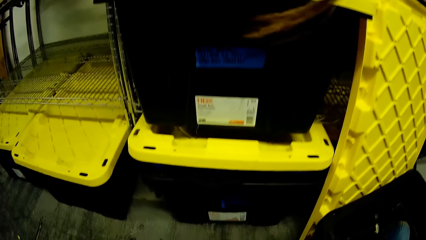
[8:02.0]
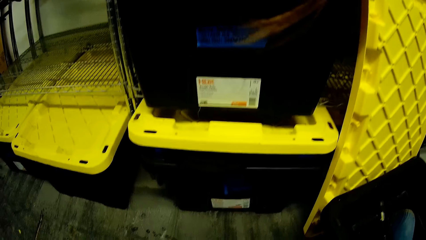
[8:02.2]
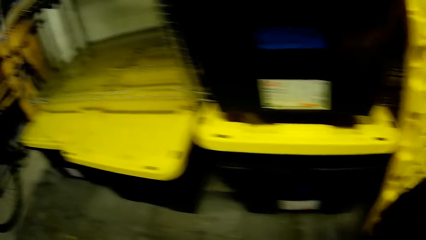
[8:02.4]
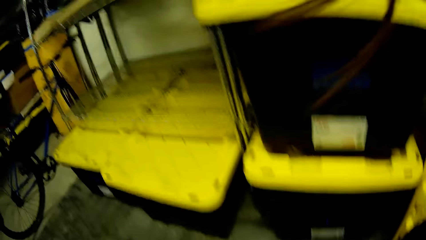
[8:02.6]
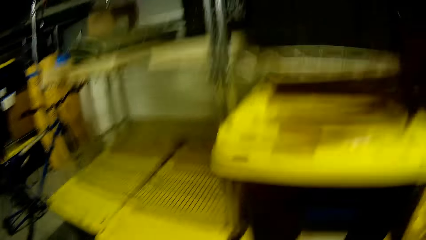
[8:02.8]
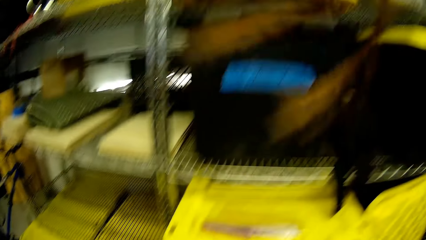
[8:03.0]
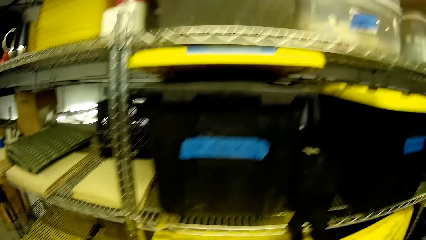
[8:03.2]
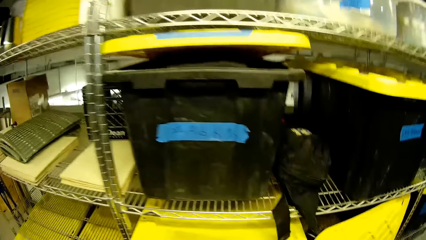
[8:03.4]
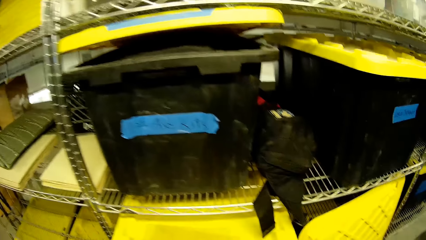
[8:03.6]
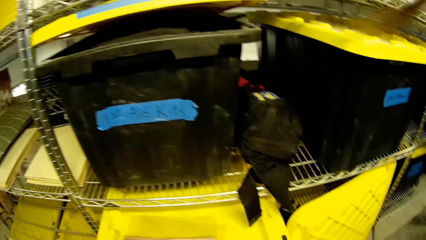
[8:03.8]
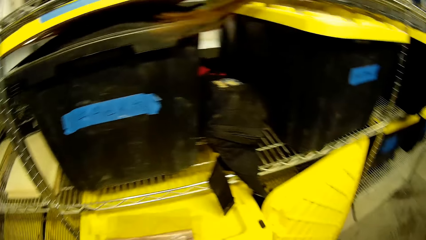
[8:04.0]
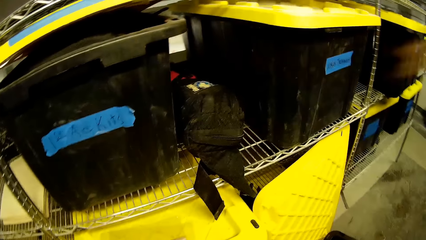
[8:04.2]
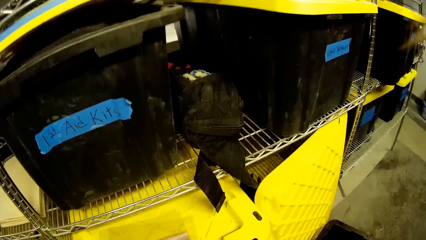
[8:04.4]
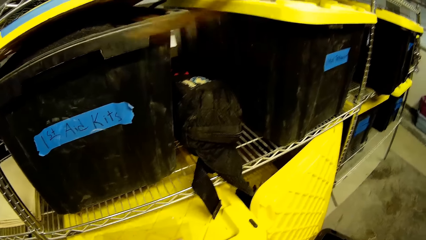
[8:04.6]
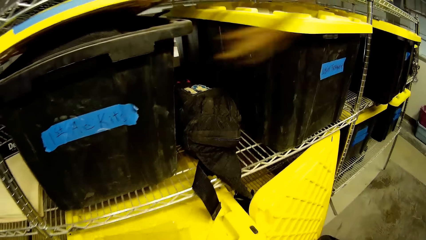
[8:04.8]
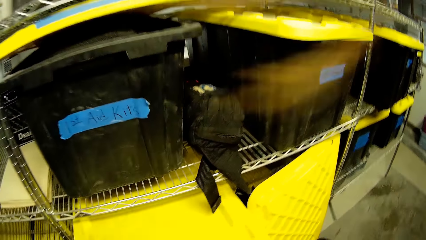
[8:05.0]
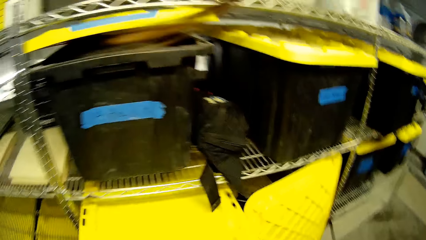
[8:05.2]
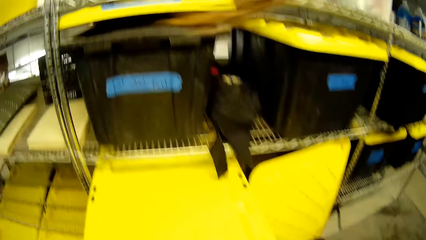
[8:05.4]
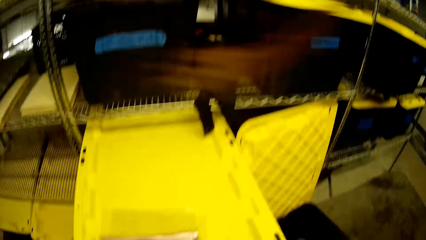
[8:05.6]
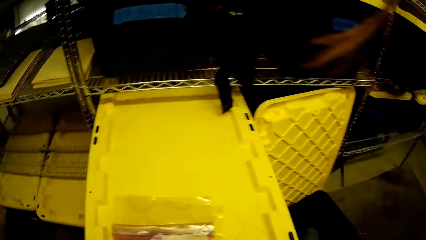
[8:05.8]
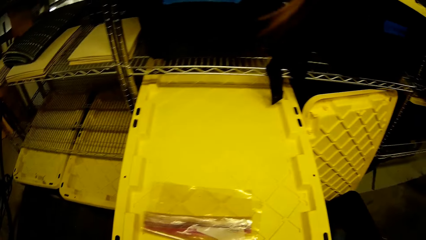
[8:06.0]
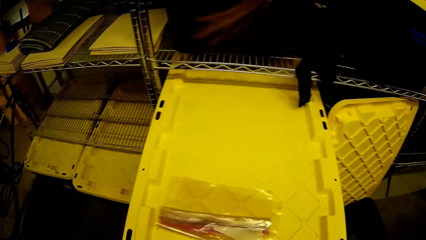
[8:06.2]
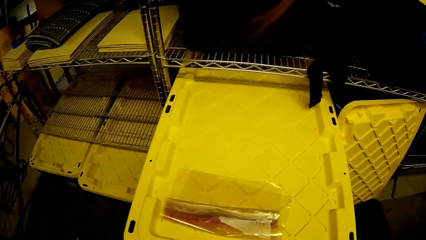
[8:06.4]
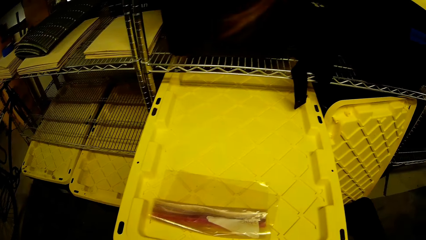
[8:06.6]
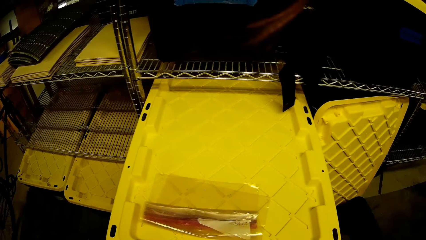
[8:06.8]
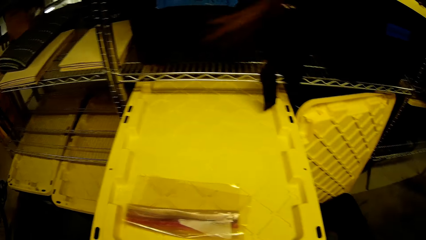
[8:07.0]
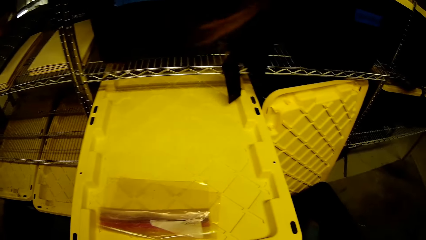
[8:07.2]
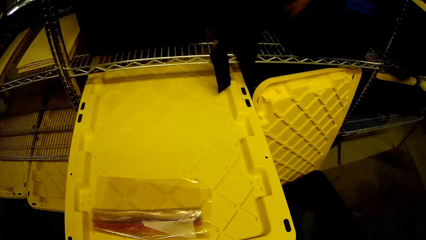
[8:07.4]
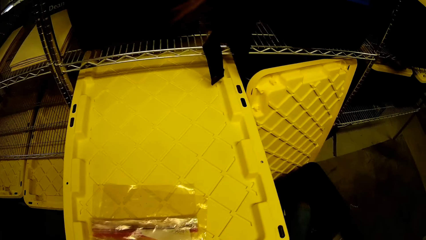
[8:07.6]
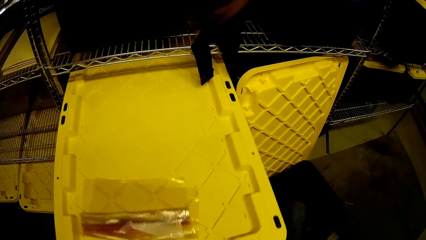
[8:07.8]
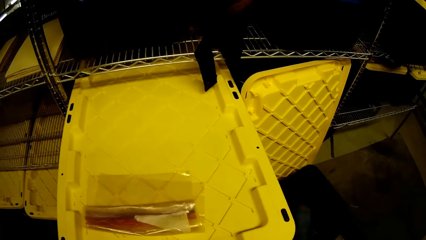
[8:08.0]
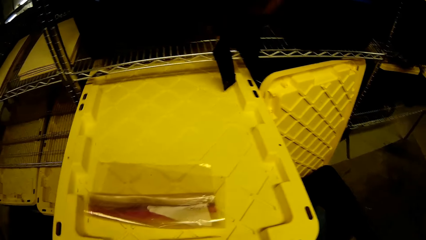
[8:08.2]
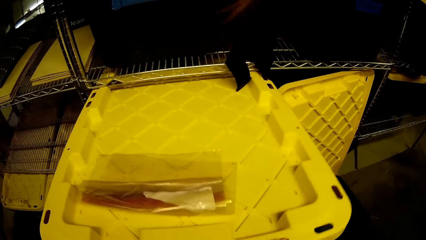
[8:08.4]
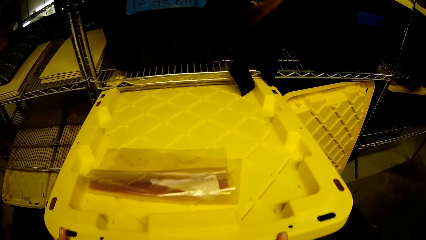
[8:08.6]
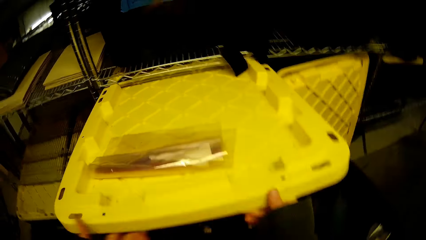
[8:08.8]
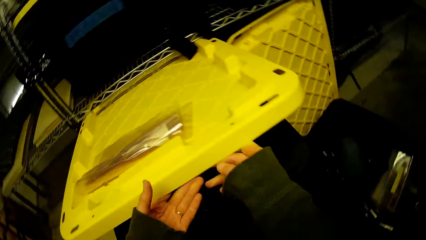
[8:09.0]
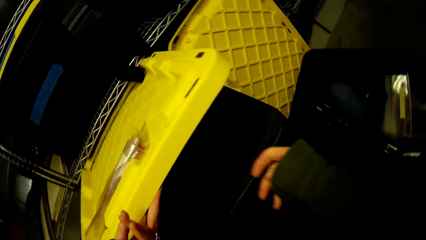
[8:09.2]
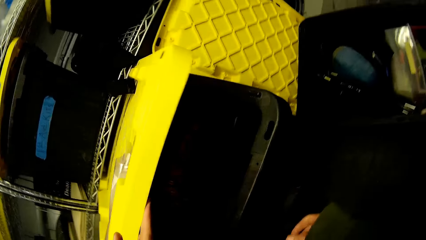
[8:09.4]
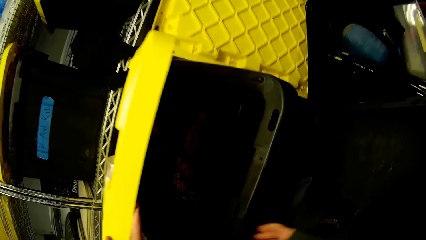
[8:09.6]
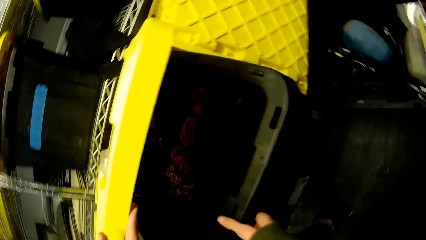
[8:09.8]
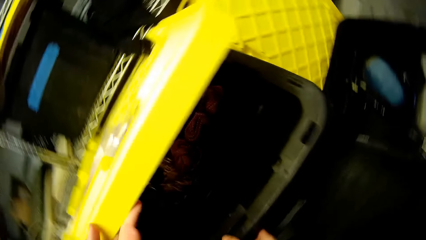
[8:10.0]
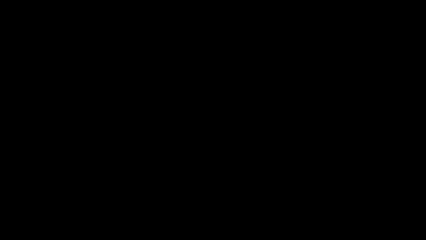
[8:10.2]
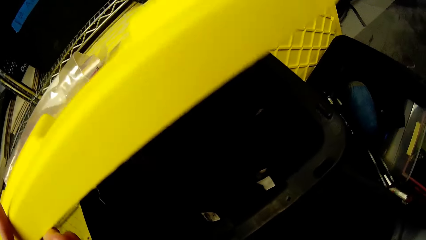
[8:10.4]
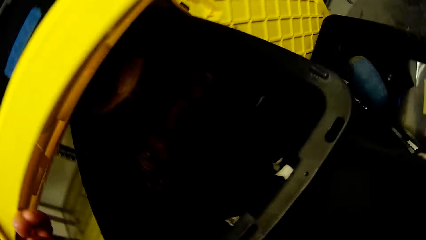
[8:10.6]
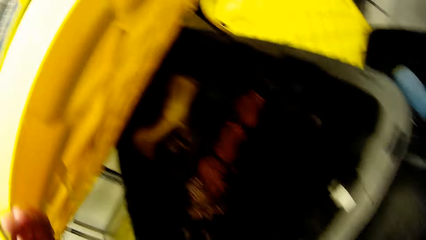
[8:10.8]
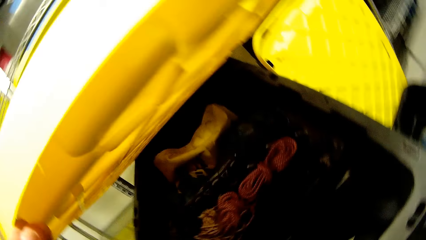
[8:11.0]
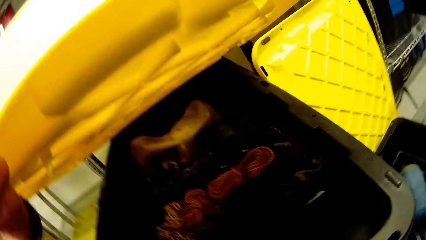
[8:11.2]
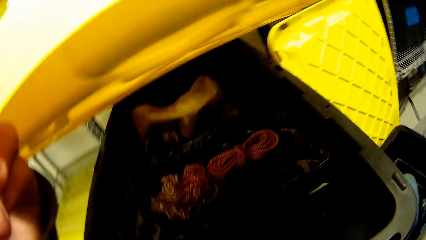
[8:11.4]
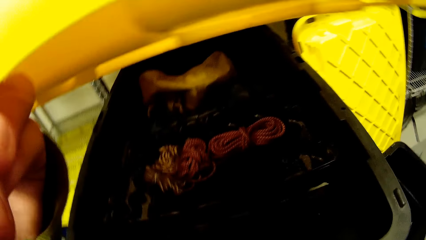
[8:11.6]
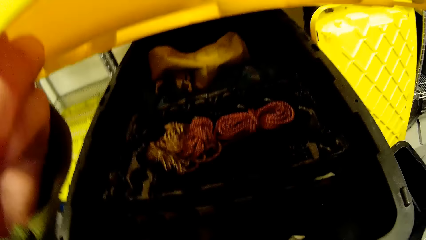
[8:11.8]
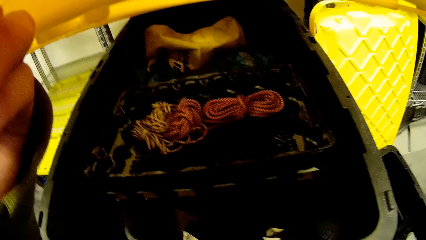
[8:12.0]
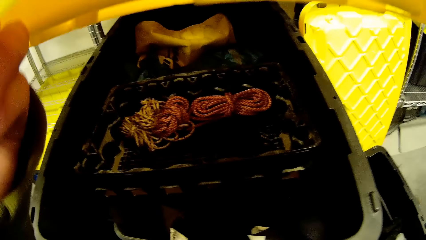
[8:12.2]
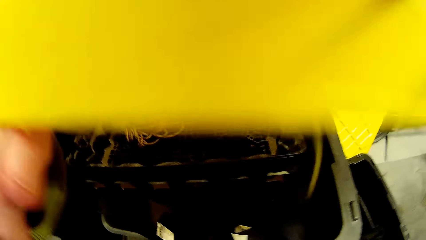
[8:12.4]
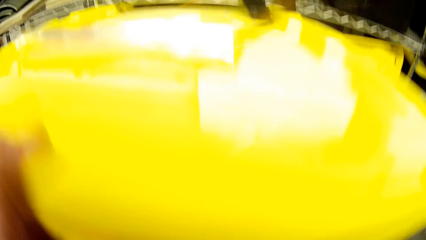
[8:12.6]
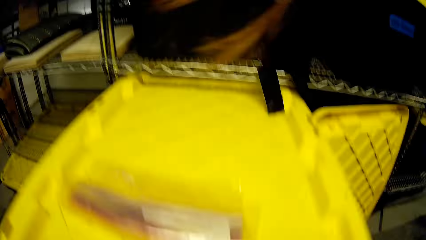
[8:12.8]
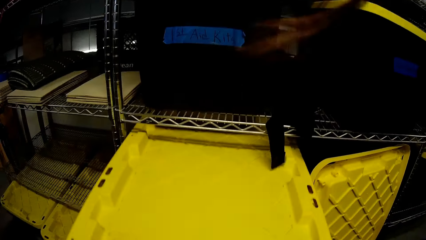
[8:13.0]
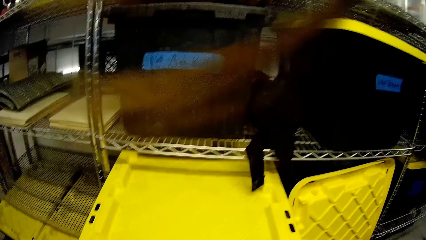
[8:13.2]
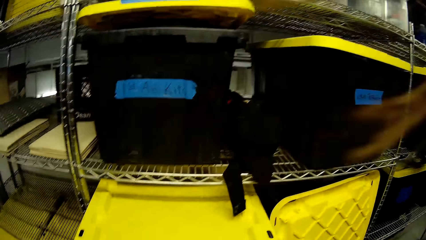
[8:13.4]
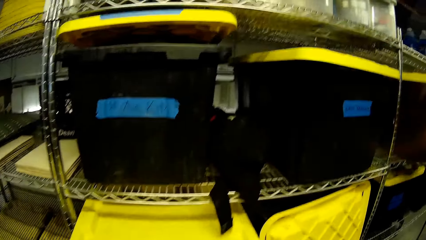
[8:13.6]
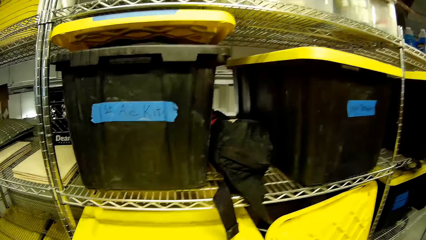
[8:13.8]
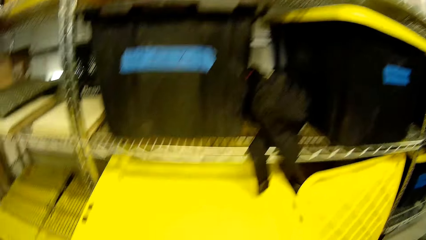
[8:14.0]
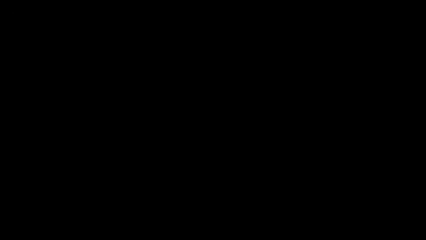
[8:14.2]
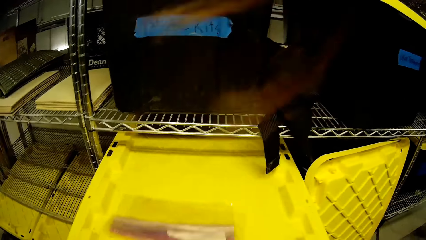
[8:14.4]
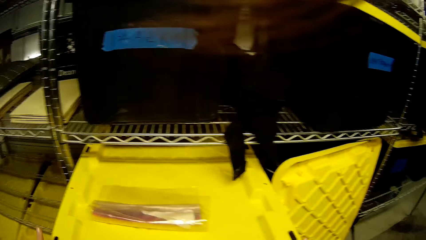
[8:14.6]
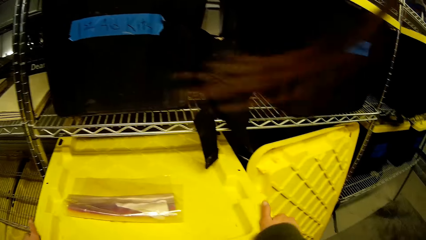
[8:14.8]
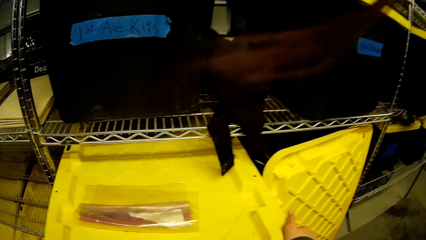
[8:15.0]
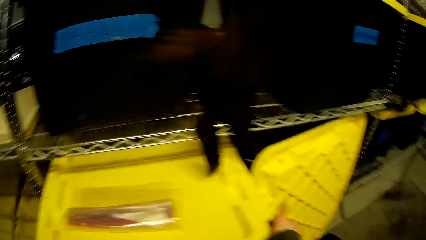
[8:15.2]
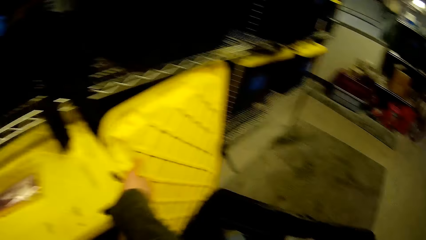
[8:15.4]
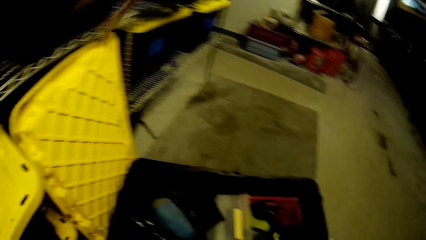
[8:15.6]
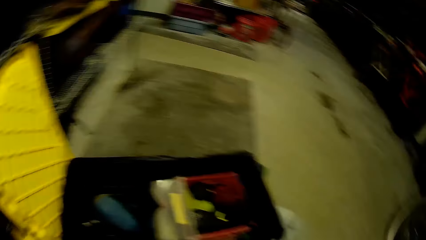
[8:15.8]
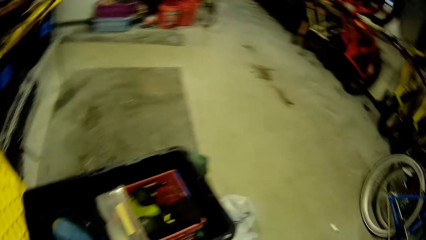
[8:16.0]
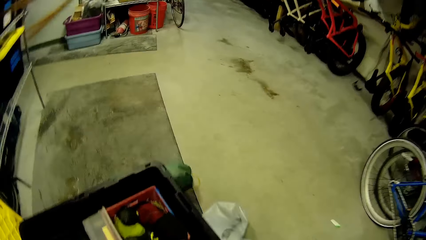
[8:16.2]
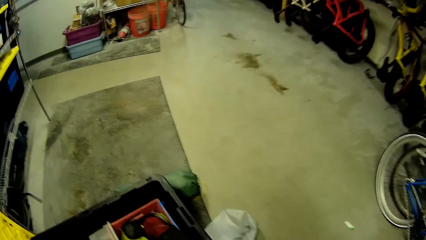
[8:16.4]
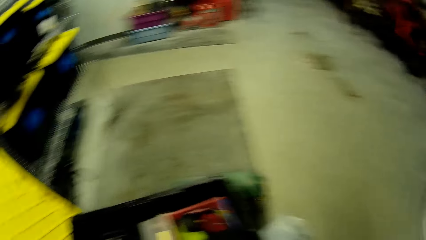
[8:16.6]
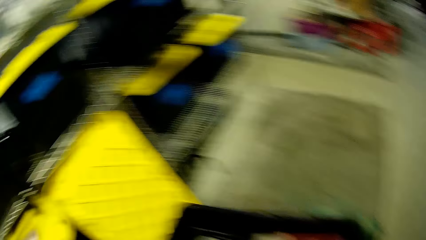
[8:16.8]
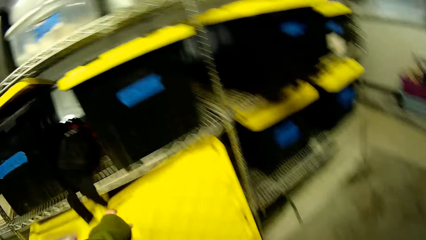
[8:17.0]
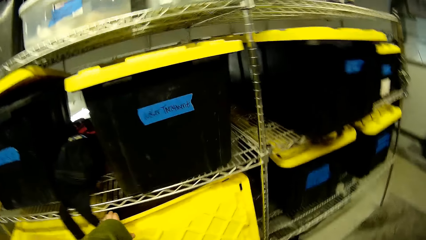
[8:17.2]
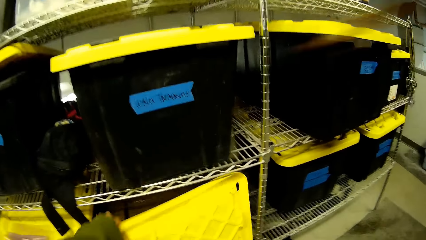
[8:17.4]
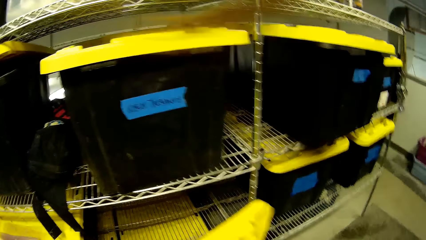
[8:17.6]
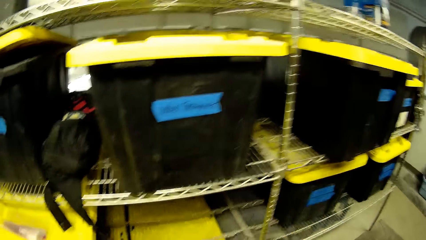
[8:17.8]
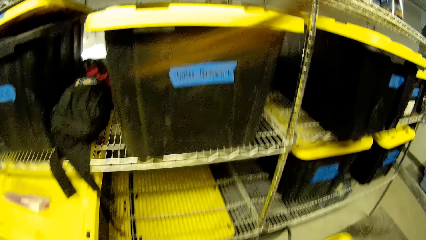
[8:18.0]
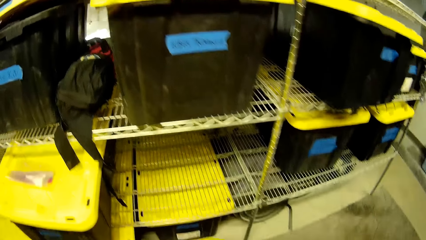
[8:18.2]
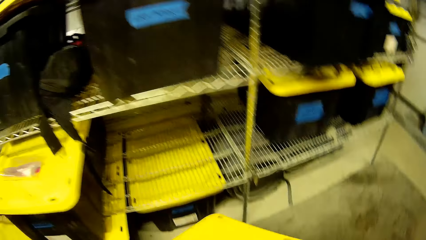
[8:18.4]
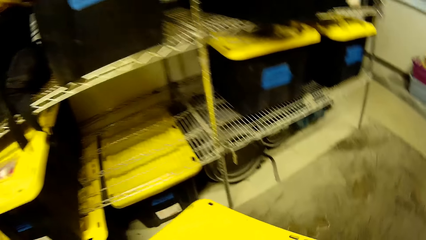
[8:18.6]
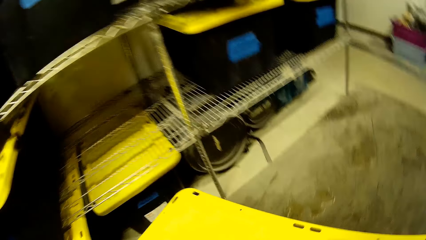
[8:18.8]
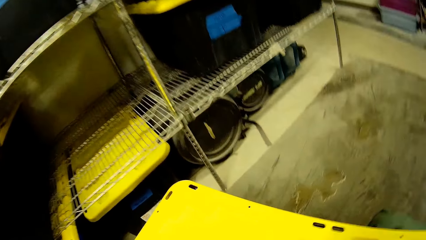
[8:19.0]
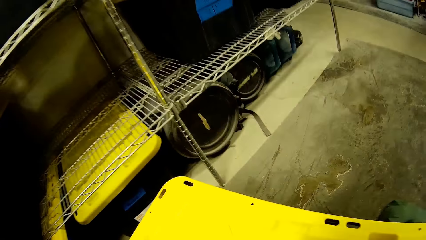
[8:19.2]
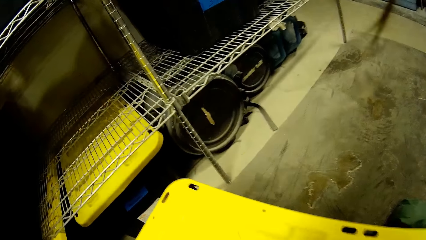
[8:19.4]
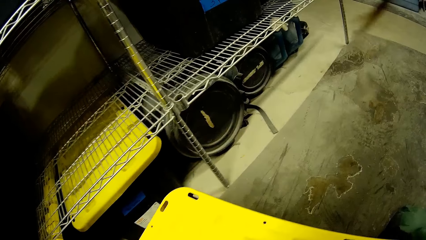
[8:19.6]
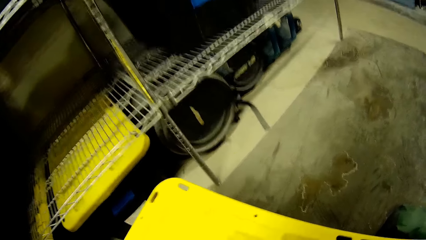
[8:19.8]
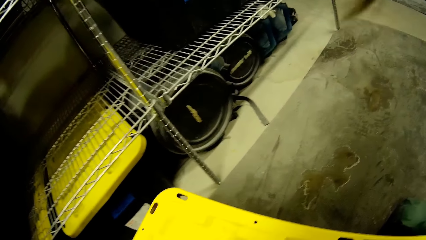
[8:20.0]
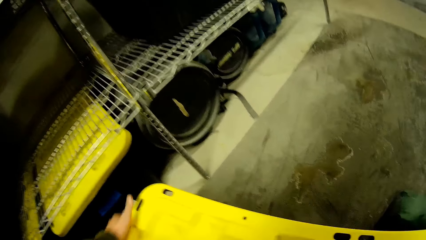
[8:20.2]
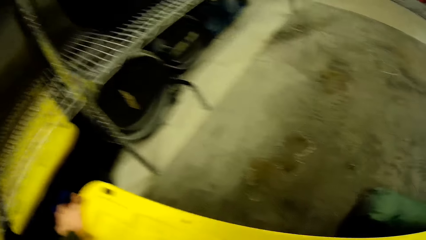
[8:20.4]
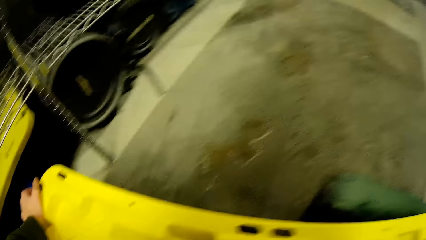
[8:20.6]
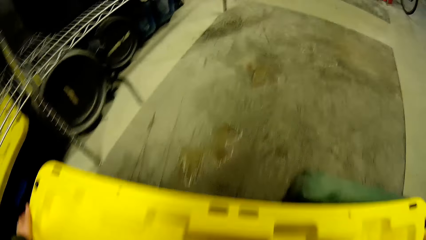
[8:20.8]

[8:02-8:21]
The camera wearer pulls a box. They open the plastic box. They close the plastic box. They push the box. They close the plastic box again. They walk around.
